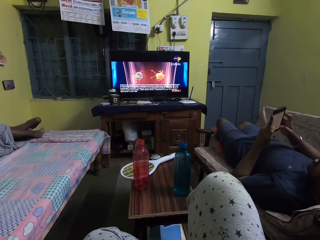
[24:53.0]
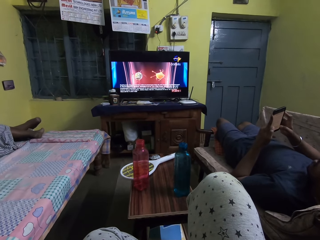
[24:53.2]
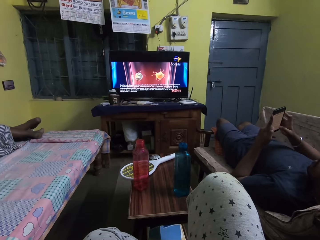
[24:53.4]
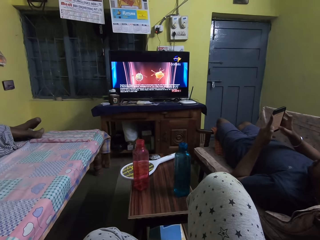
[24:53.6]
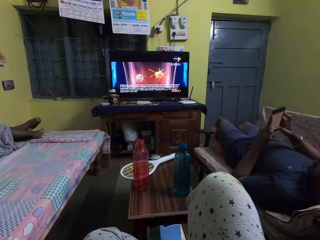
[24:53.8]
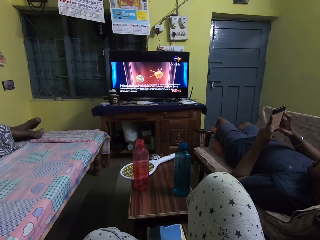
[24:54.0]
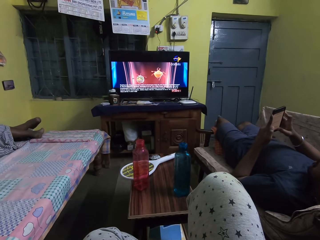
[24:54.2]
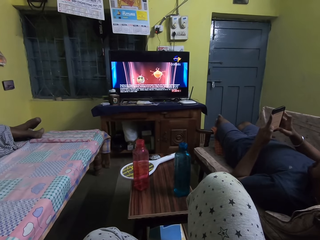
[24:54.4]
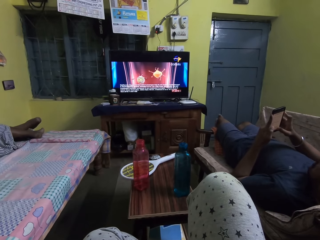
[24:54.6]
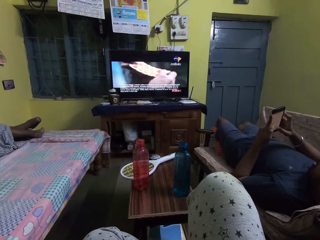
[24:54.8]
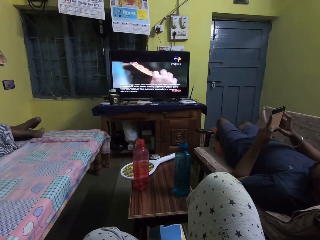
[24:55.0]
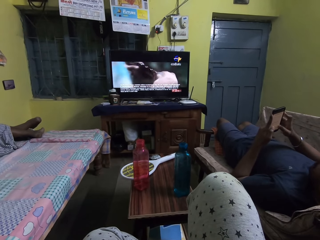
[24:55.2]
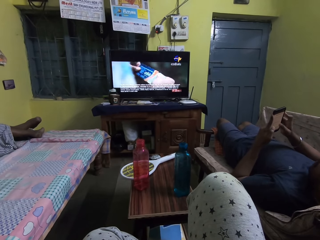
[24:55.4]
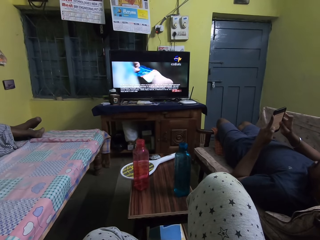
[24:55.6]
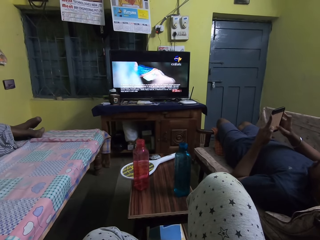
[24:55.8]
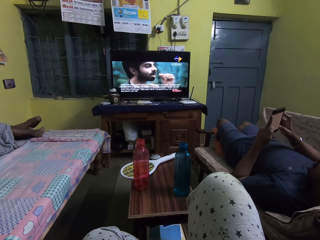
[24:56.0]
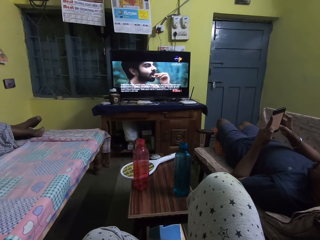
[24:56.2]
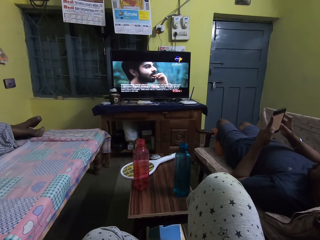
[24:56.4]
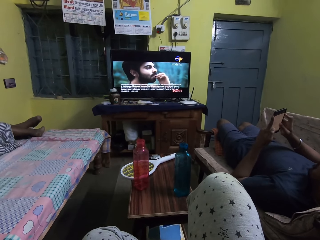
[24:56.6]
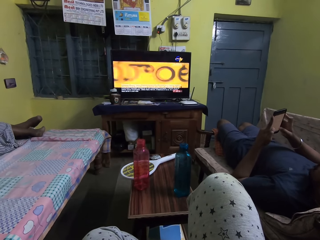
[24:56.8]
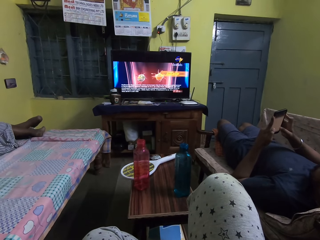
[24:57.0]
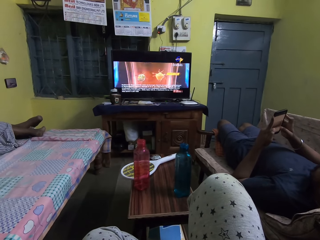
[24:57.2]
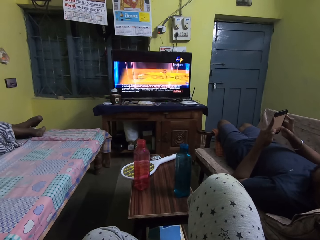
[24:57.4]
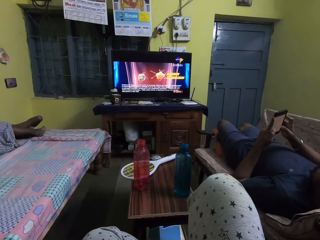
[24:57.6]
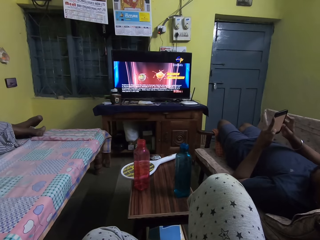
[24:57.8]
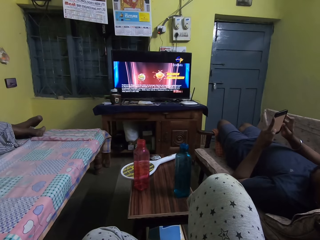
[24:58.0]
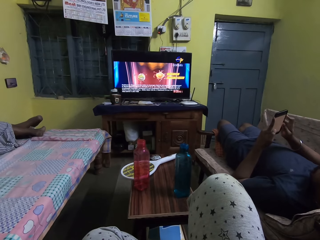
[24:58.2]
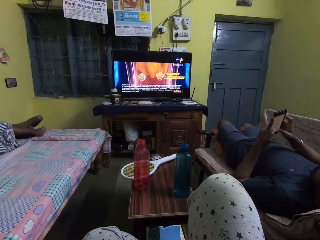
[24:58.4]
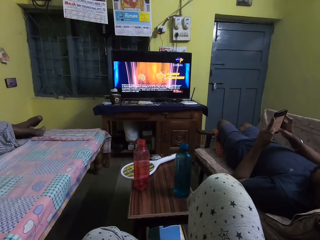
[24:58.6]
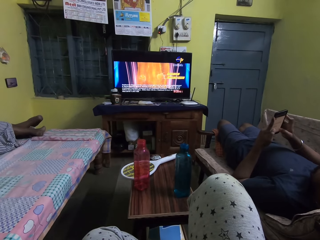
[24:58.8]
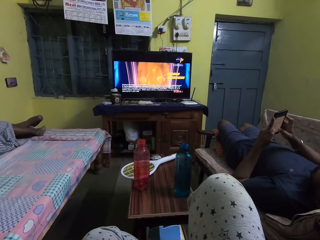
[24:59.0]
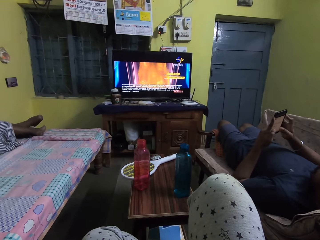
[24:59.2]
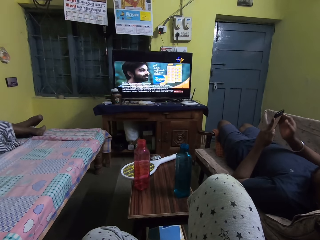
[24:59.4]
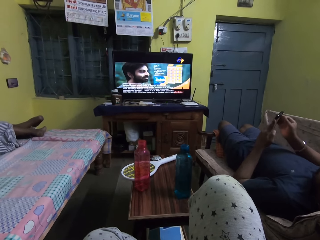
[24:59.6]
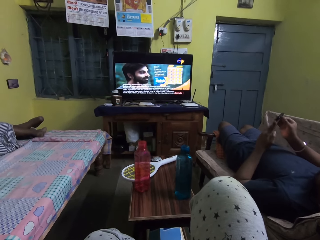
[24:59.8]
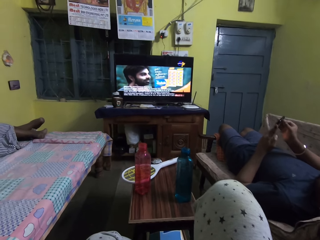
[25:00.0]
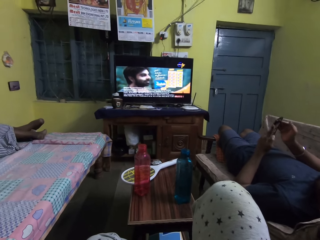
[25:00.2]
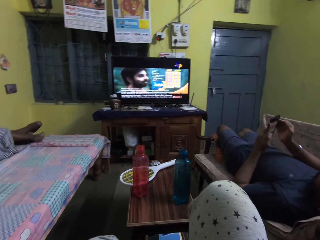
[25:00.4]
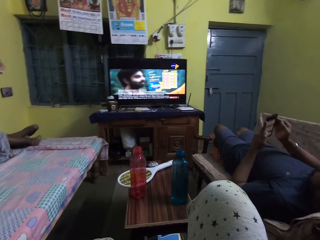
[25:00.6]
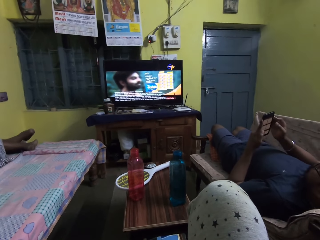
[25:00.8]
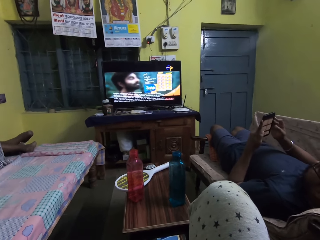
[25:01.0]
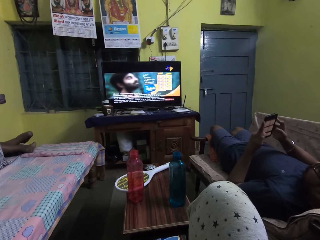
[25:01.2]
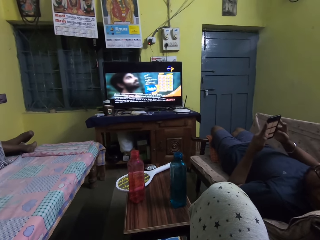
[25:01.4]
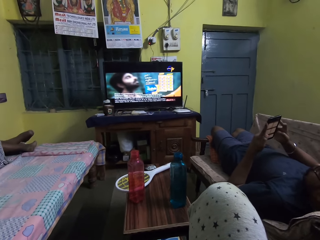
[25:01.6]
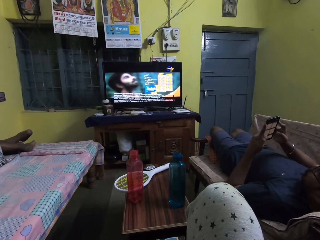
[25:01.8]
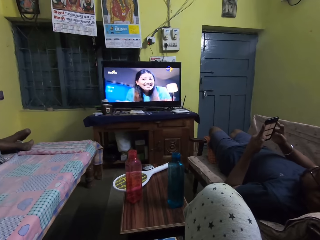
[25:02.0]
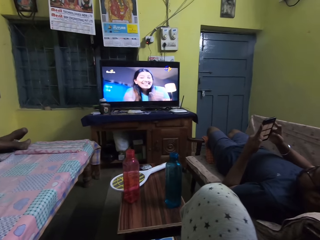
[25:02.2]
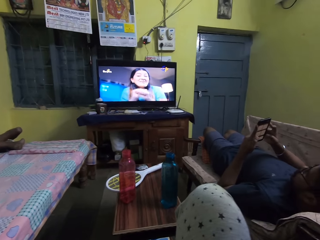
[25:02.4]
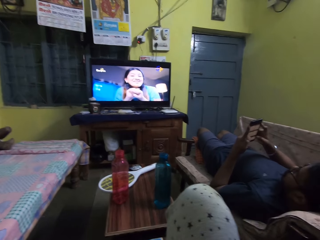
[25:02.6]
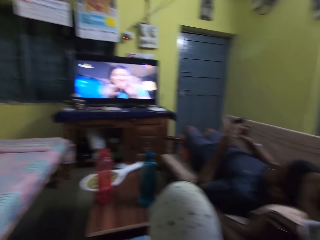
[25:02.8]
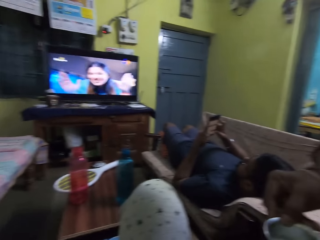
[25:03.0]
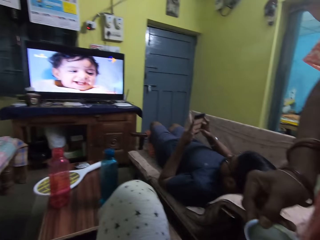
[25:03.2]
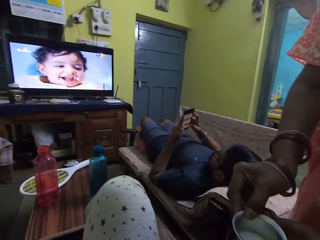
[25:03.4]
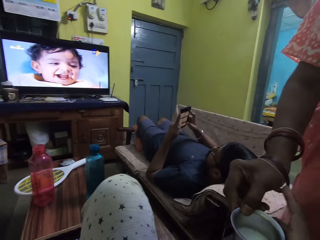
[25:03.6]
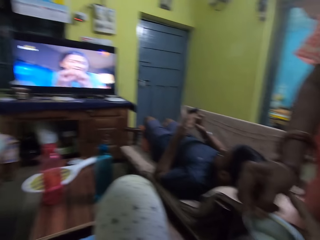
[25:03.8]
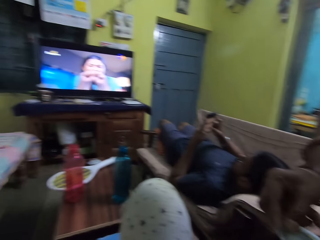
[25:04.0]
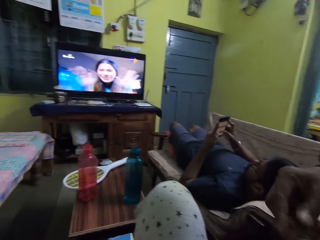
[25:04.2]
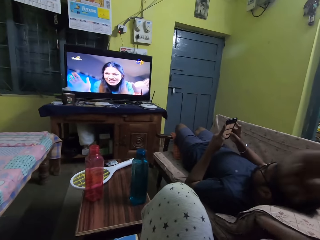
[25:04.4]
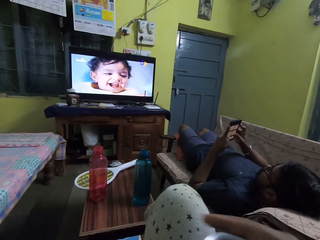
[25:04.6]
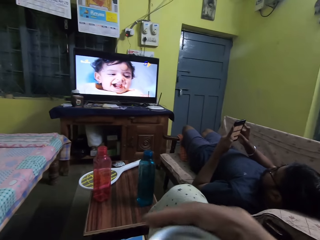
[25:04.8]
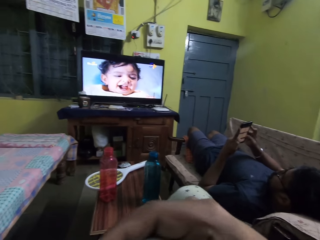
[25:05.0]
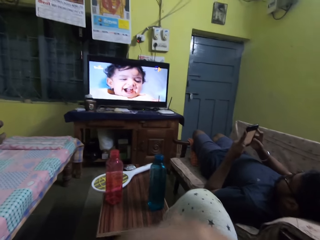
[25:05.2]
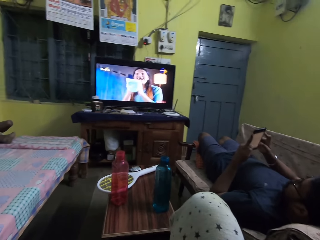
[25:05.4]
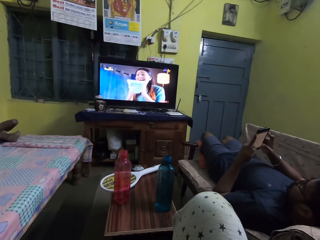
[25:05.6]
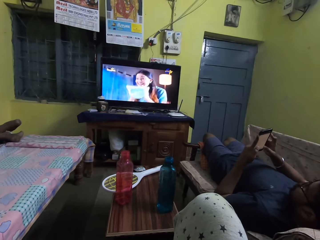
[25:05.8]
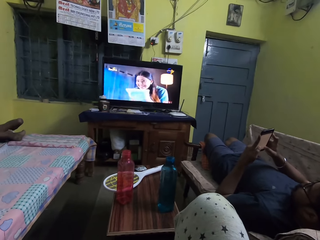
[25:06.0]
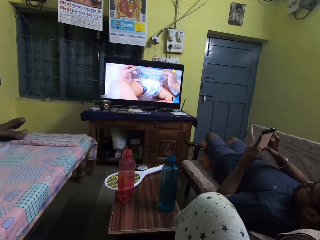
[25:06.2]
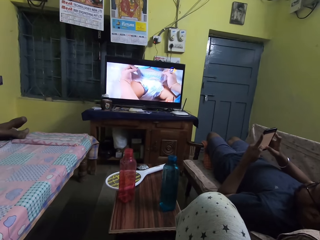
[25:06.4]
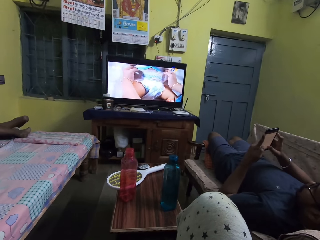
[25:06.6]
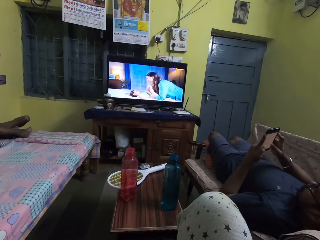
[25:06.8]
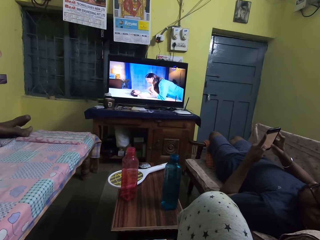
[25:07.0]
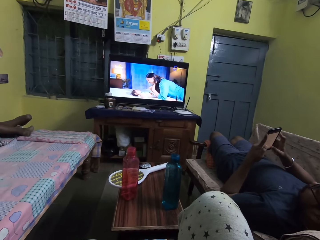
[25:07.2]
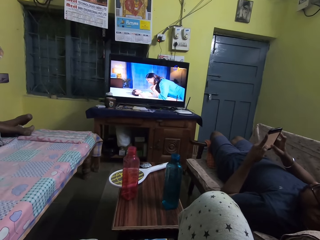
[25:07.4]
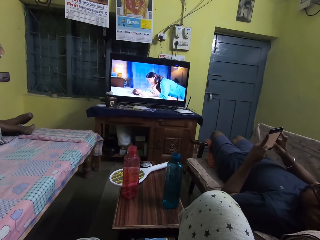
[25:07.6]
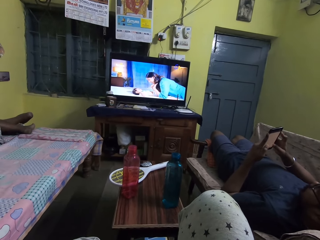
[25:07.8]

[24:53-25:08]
A man talks to the camera wearer. The camera wearer takes a cup of milk from the man's right hand with her right hand. She drinks milk from the cup of milk in her right hand.

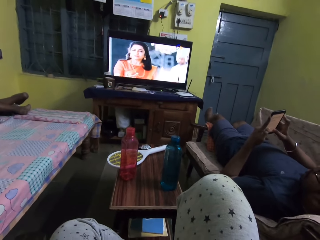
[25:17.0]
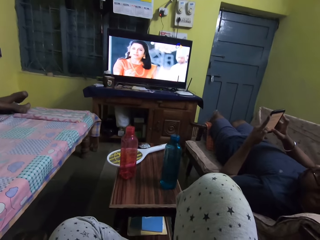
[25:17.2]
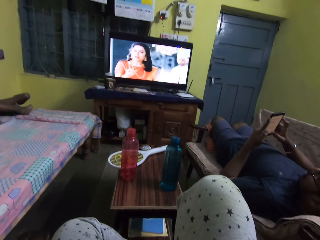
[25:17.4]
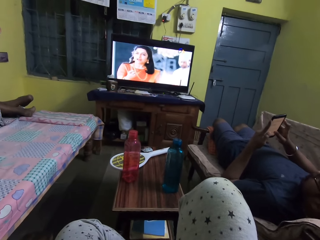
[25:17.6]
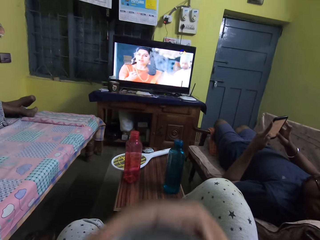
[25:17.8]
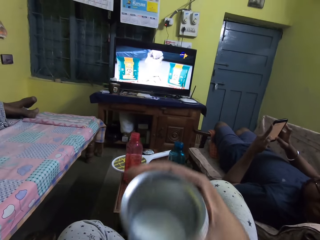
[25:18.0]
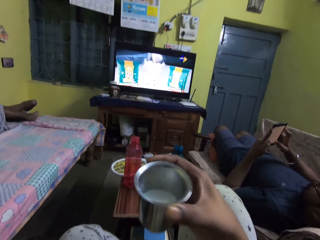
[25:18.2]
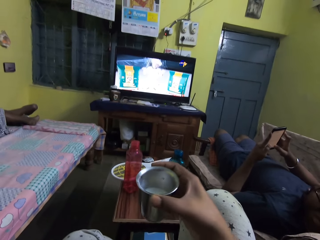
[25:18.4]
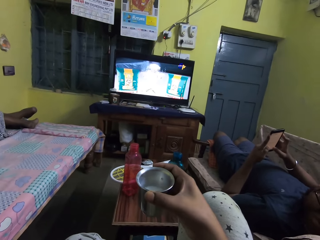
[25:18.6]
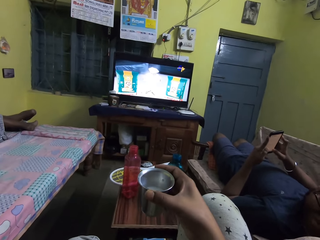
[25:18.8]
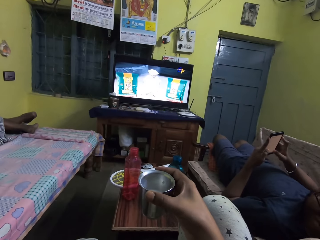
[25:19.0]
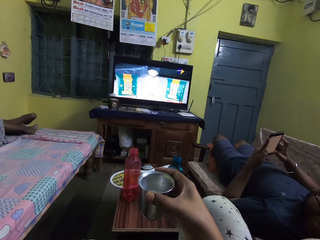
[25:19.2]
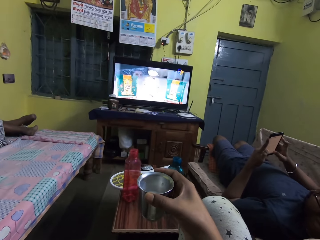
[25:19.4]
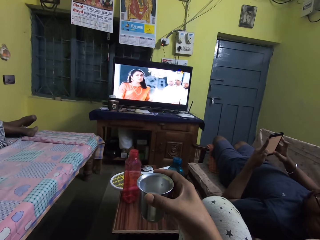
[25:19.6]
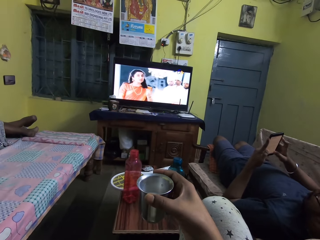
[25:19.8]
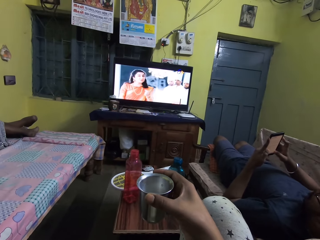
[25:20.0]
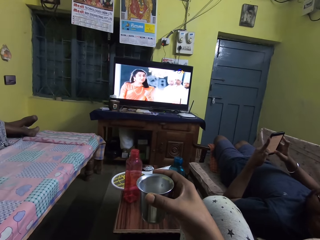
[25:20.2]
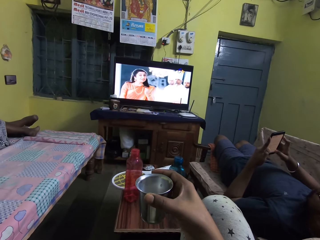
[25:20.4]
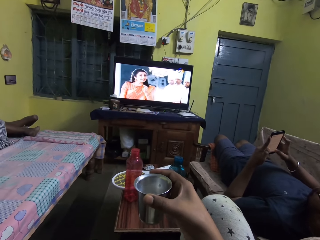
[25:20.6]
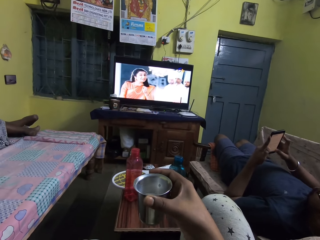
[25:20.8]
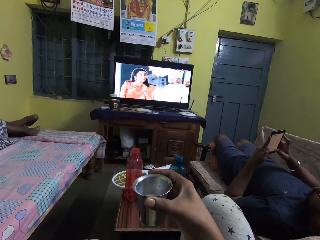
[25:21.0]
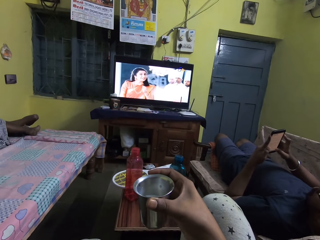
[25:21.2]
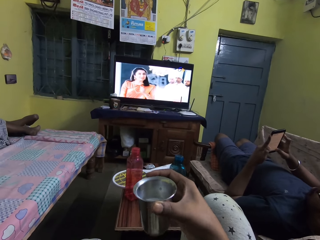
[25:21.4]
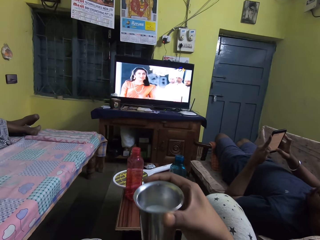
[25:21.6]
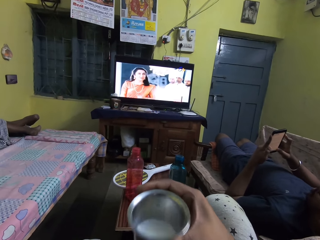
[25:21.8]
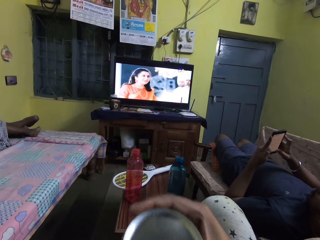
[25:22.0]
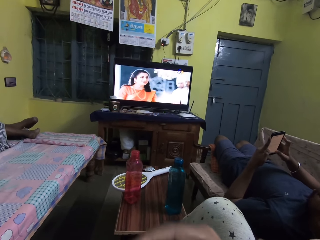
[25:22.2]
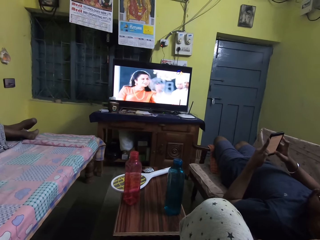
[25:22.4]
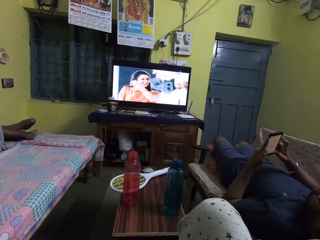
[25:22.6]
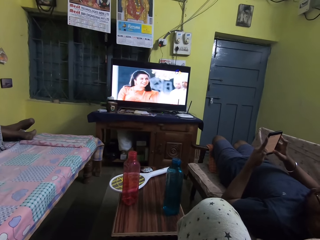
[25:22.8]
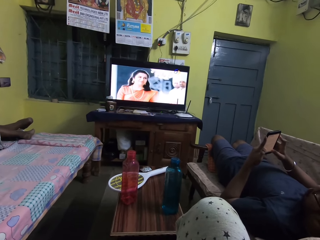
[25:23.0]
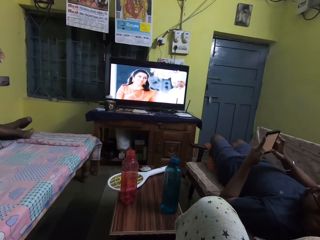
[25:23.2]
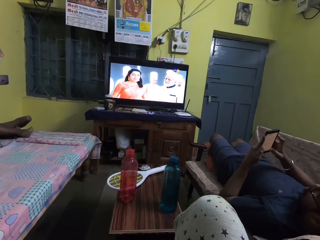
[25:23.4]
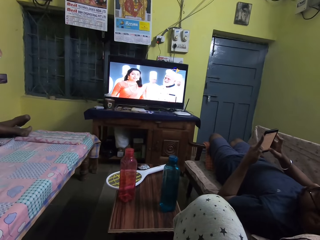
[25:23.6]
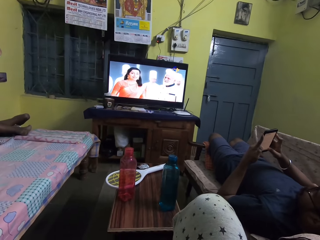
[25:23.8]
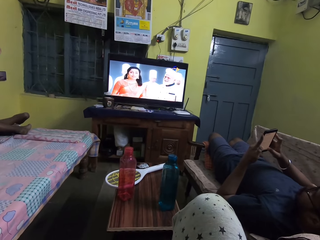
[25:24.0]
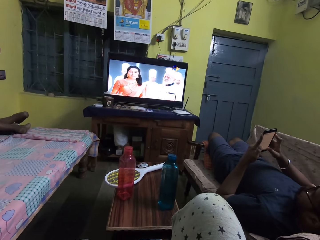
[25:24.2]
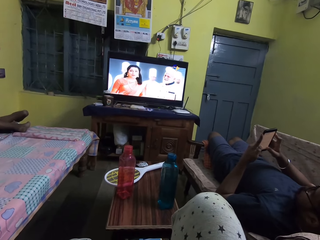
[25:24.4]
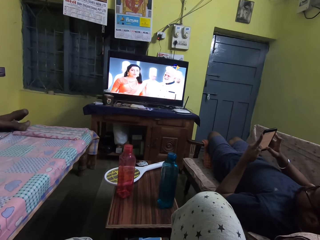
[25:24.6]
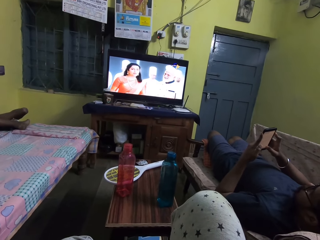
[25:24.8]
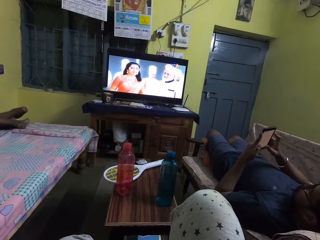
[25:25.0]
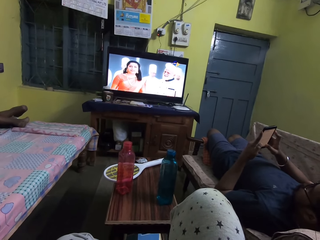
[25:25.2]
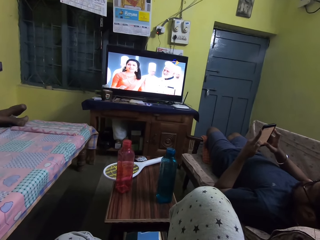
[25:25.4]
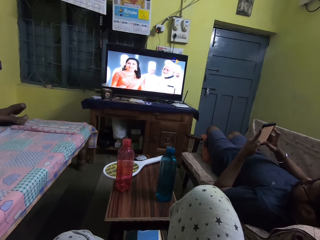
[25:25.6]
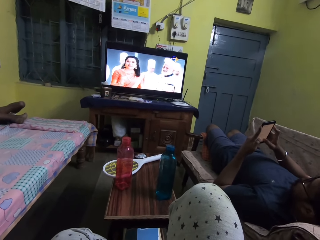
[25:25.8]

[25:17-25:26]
The camera wearer places her right hand on her right lap. She drinks milk from the cup of milk in her right hand.
